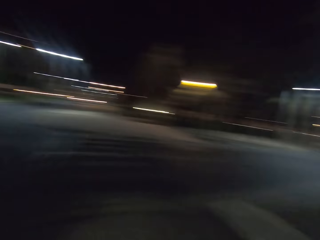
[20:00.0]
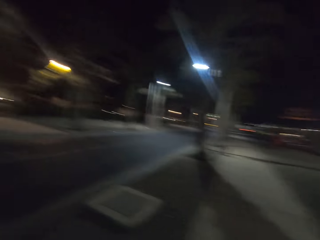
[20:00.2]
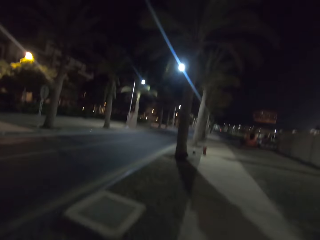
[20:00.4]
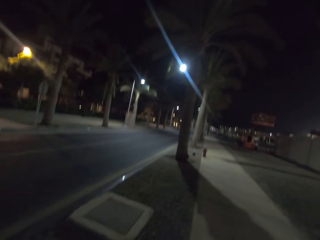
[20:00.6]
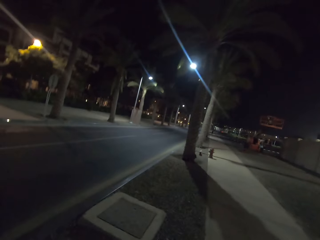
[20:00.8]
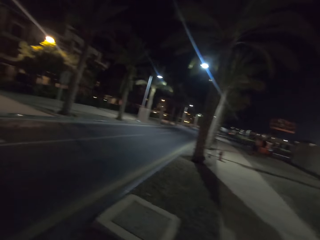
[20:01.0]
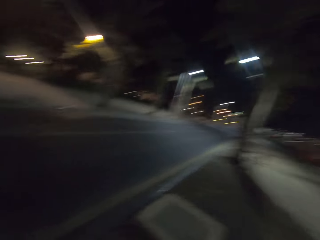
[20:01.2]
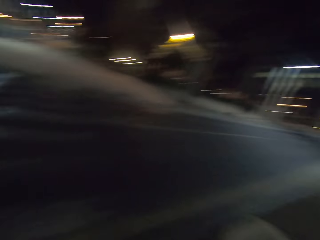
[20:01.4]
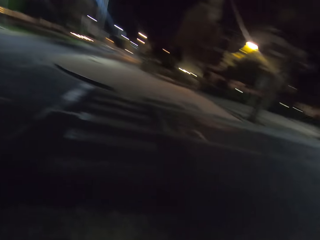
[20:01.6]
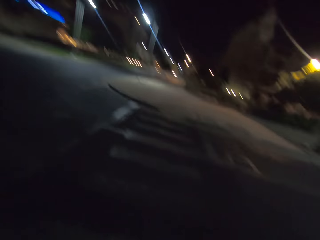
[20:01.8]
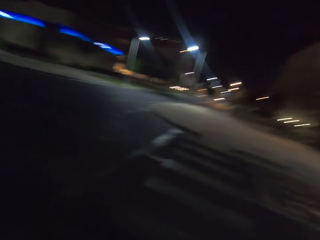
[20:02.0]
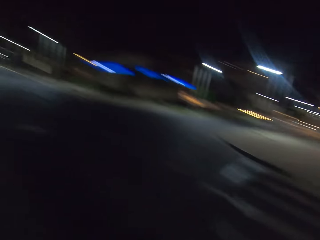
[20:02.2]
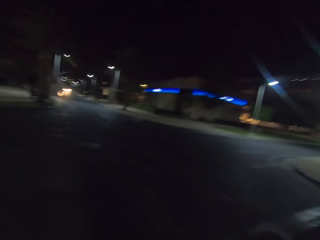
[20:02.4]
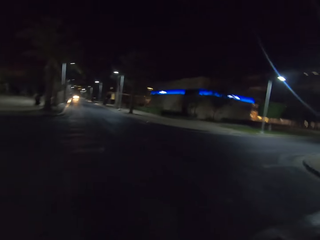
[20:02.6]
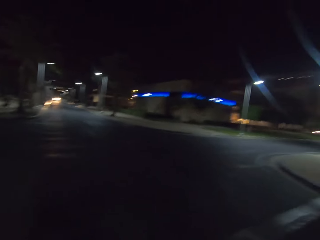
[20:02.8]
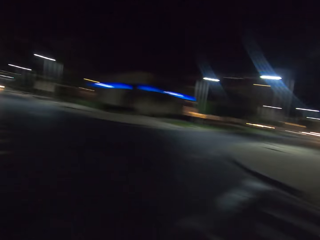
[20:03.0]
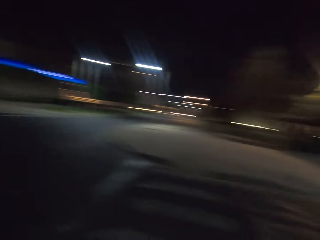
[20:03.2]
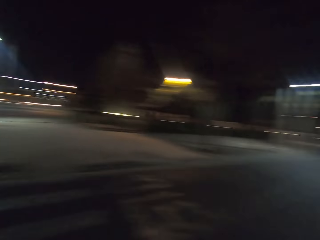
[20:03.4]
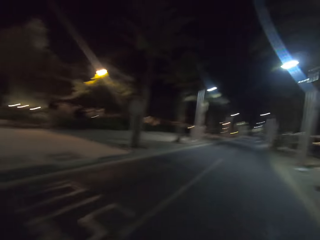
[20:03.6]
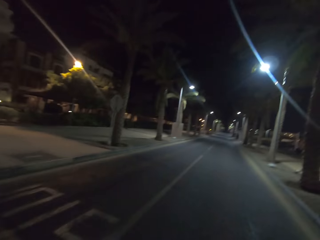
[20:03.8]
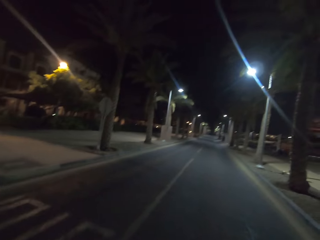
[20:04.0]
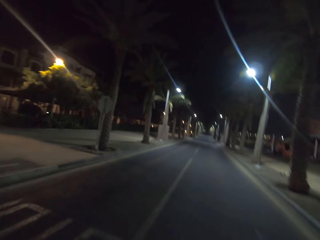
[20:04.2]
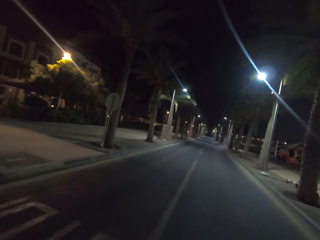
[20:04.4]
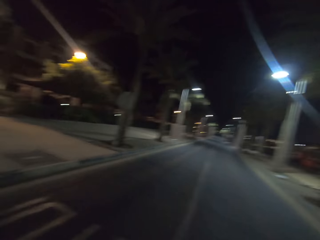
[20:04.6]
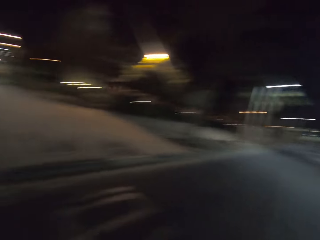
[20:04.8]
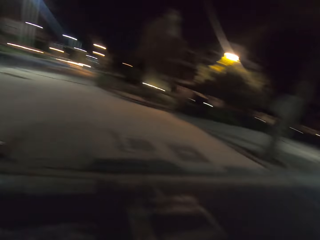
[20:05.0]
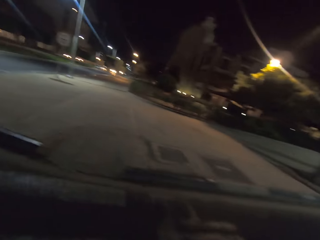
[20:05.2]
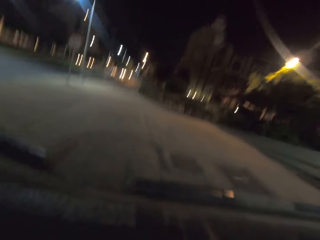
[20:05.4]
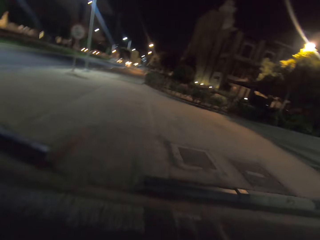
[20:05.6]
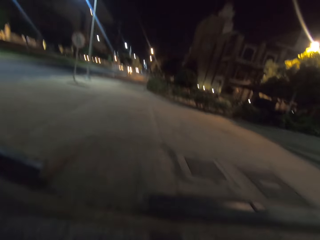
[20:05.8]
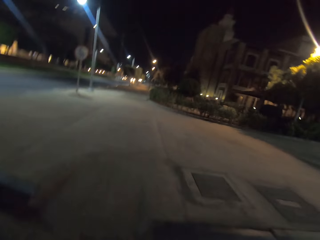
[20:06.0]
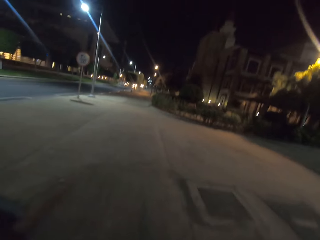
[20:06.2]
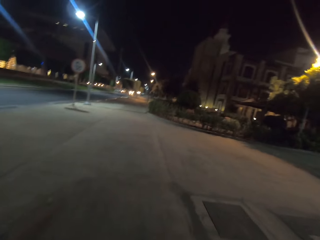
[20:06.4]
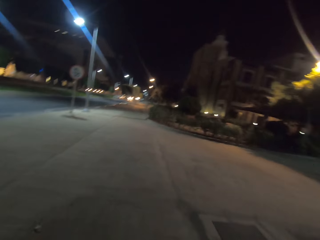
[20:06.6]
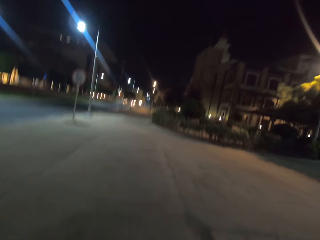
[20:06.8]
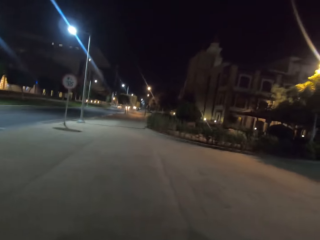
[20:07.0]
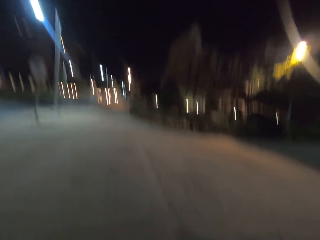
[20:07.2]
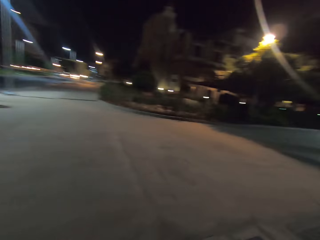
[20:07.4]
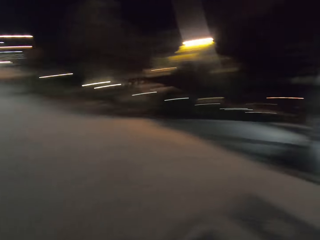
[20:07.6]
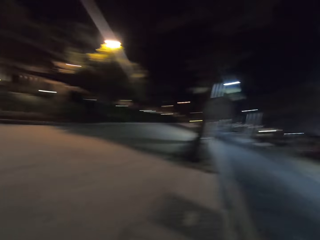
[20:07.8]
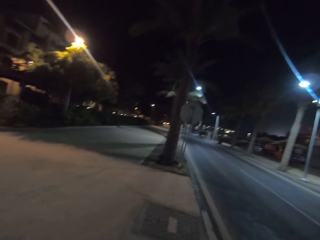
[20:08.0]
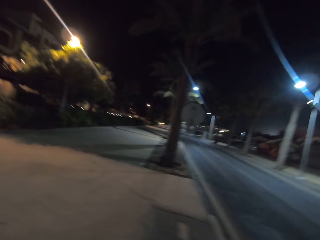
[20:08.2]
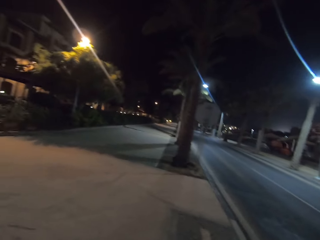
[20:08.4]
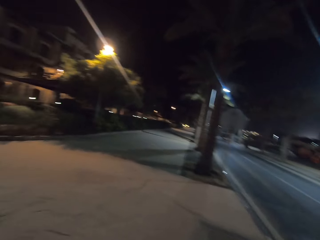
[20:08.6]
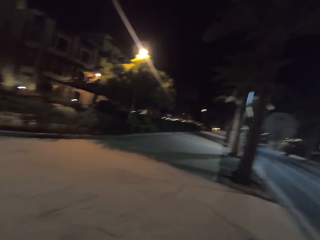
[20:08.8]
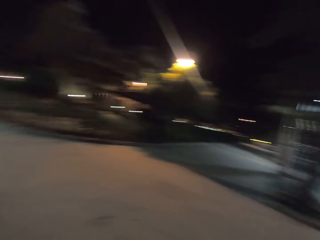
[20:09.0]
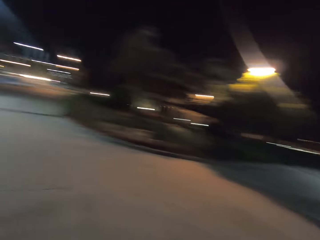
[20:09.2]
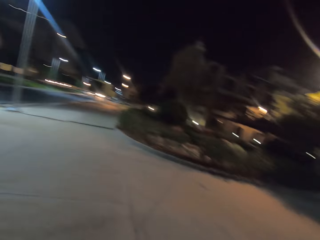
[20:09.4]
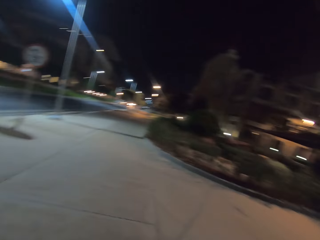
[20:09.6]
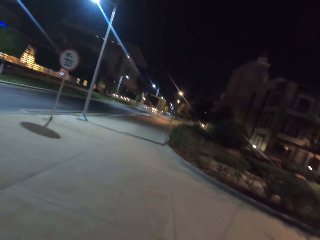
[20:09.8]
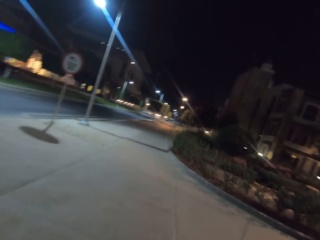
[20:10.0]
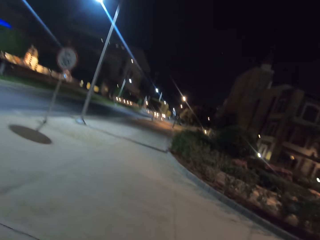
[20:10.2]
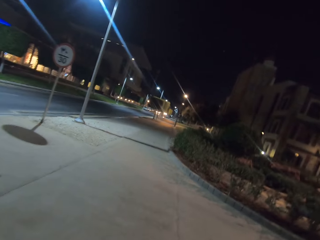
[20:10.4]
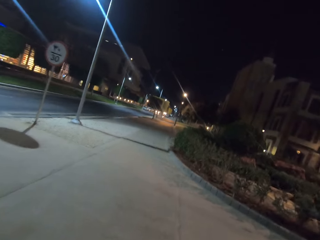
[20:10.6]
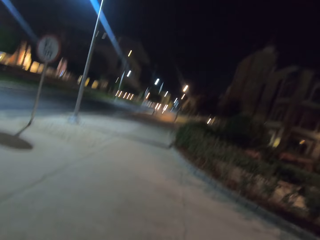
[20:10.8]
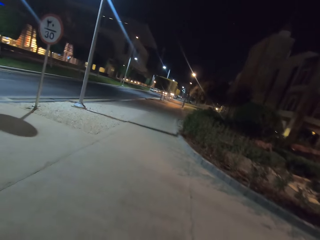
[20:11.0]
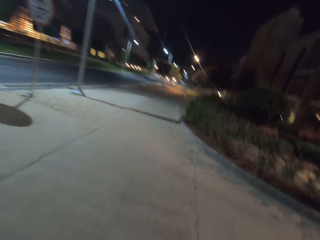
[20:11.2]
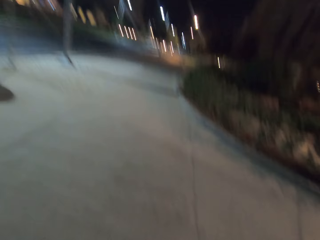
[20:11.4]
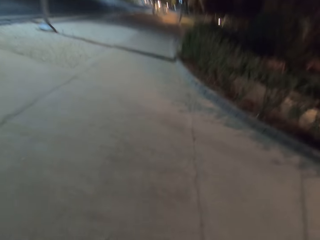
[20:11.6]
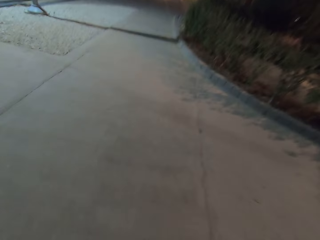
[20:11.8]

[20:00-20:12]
The camera wearer crosses the road. They walk in the pavement.

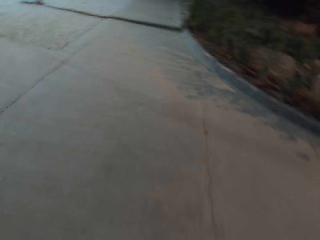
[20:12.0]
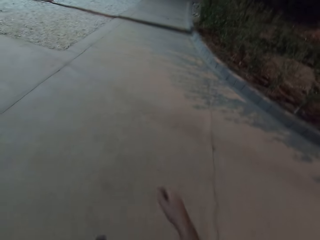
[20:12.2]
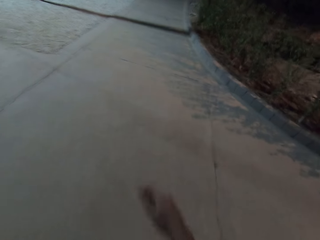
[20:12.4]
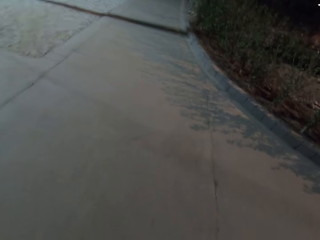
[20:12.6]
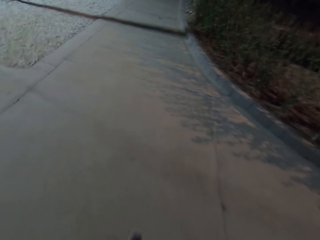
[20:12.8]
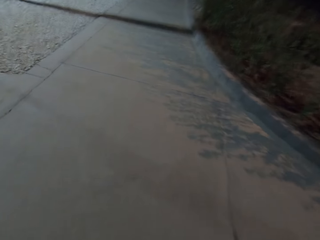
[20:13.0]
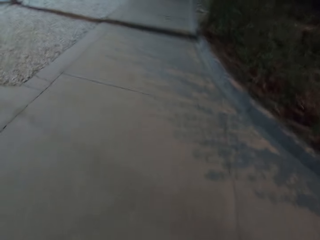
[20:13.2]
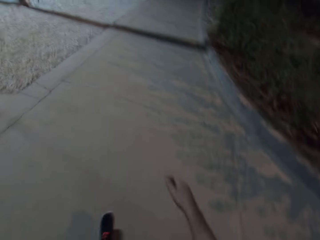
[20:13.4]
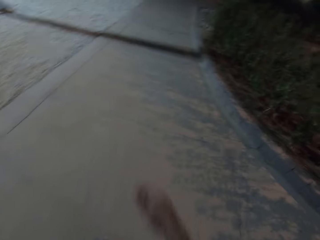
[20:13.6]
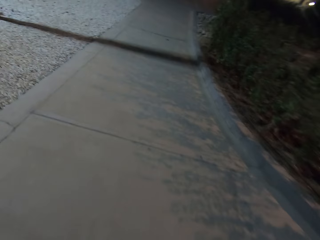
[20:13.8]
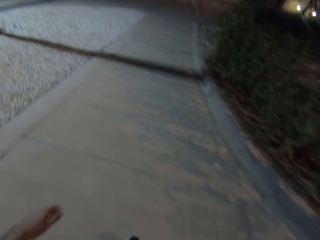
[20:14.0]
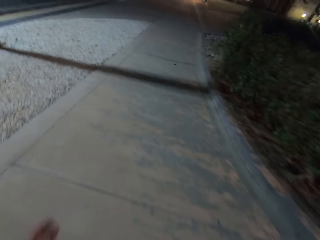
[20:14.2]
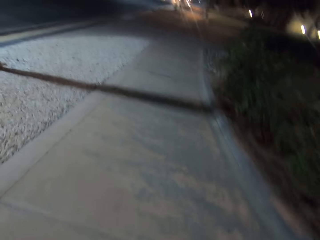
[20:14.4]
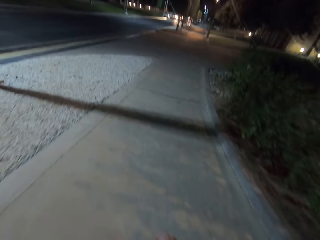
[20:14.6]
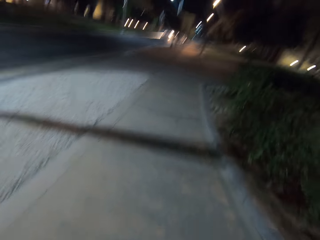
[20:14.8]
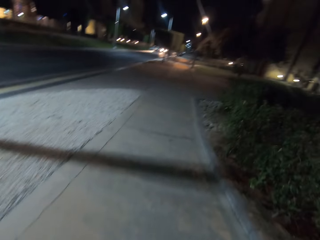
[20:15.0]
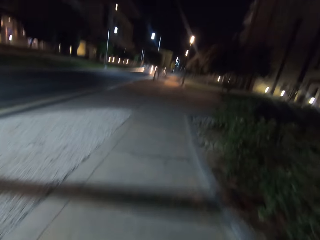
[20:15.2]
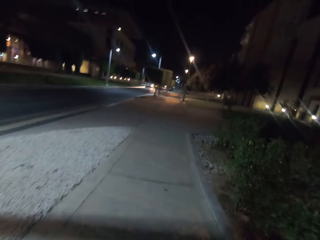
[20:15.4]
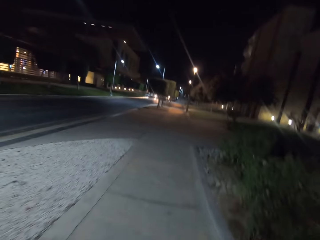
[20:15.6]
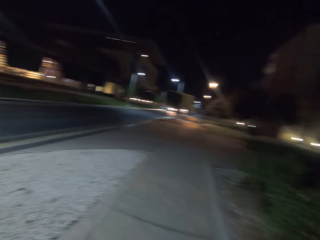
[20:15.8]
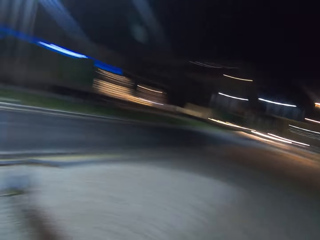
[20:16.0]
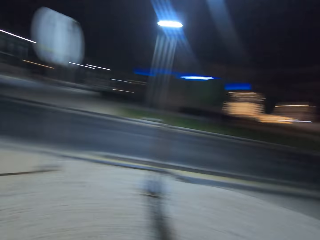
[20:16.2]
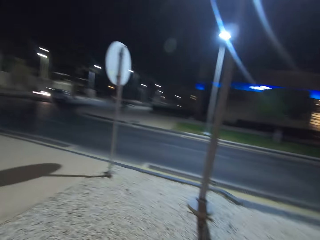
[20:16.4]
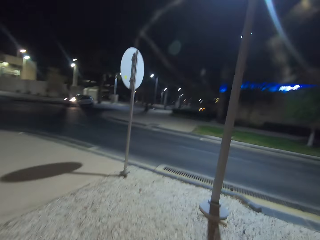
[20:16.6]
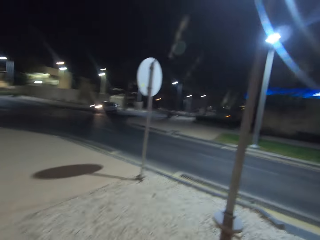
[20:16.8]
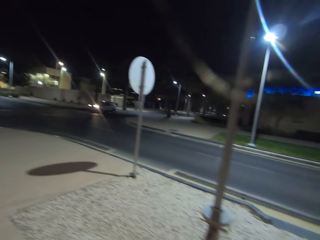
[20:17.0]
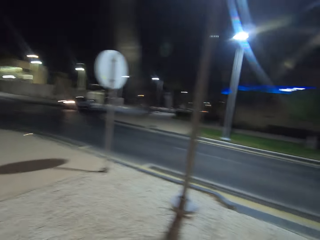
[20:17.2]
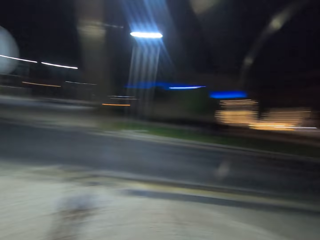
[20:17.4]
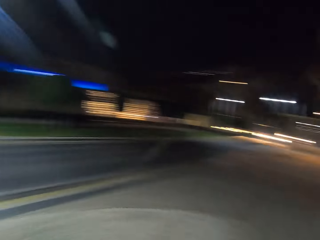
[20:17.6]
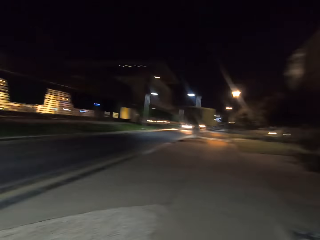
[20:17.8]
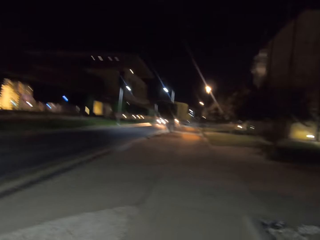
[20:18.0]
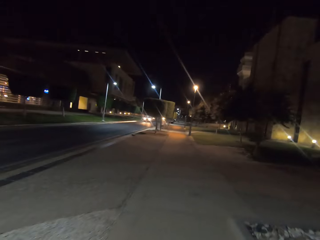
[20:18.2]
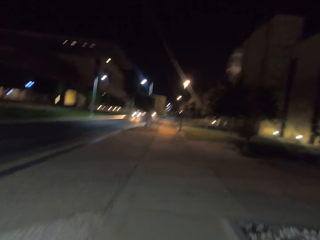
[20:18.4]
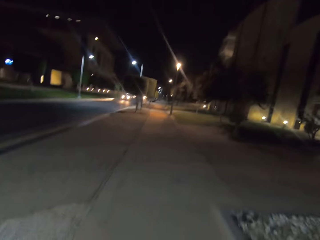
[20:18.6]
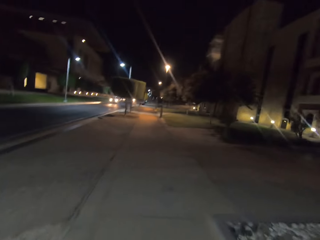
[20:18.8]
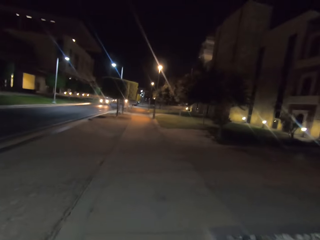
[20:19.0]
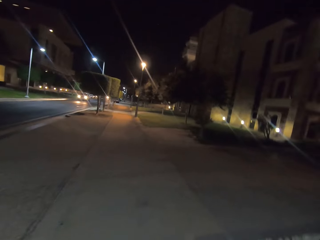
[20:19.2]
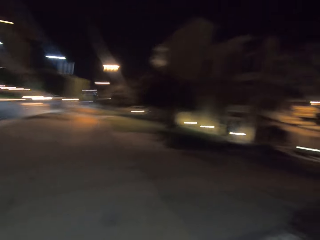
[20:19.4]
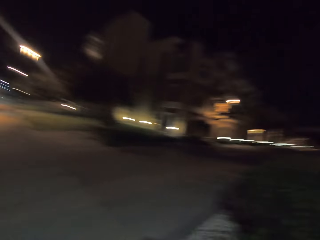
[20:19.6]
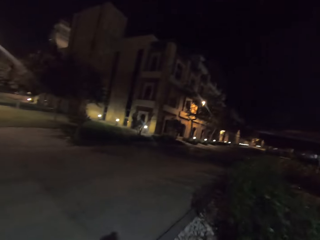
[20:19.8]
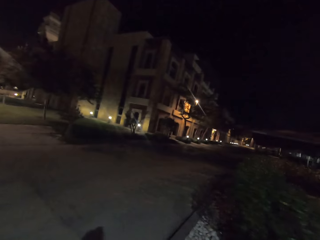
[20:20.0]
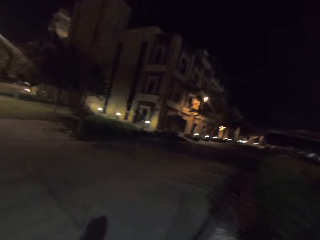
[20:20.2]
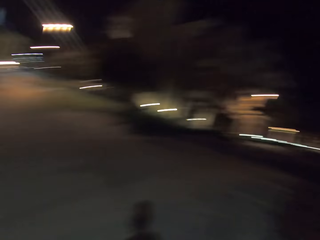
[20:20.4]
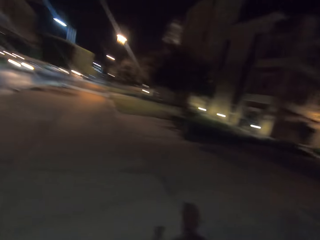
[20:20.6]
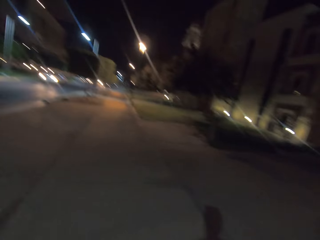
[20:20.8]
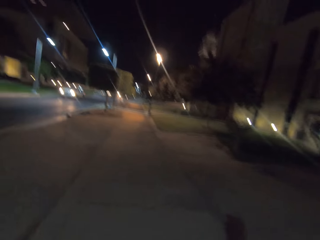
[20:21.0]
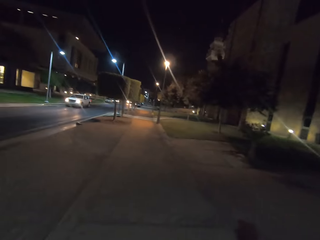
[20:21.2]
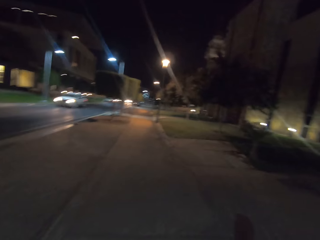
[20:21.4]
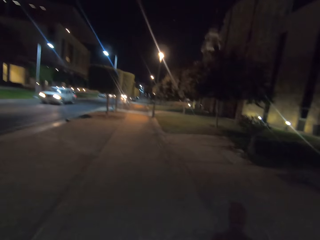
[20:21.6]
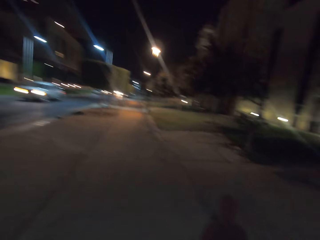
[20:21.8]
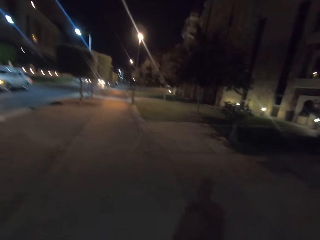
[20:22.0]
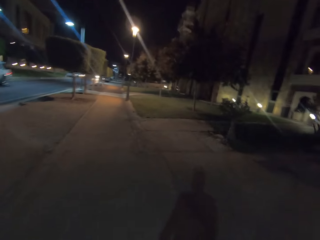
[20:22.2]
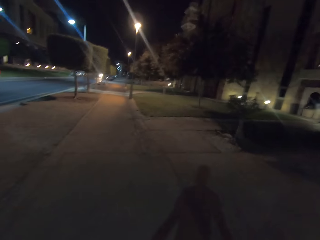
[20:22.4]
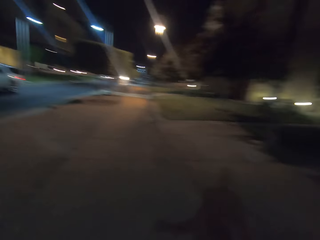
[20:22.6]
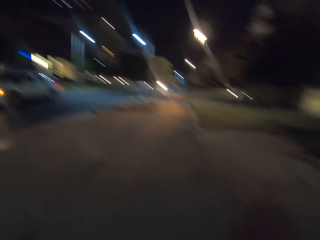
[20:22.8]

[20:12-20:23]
The camera wearer looks back. They look forward.
